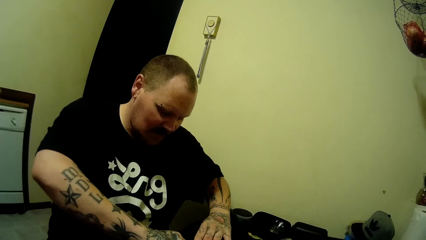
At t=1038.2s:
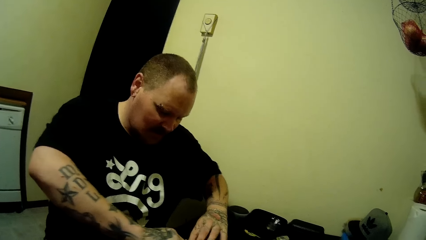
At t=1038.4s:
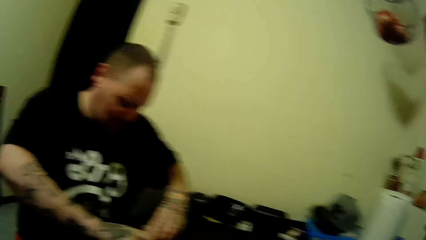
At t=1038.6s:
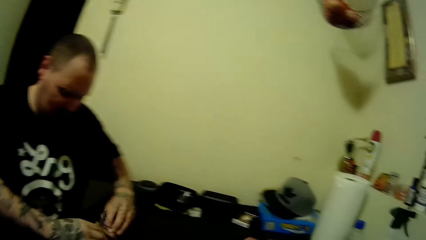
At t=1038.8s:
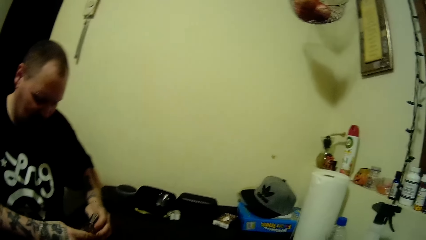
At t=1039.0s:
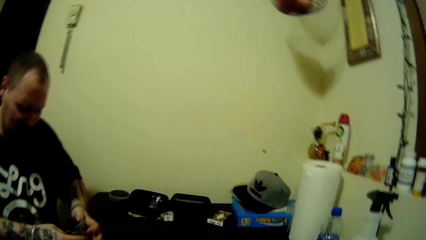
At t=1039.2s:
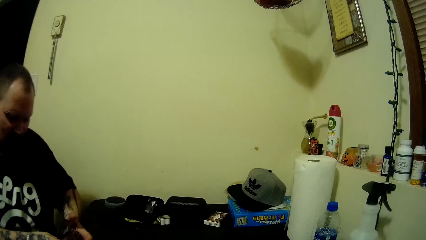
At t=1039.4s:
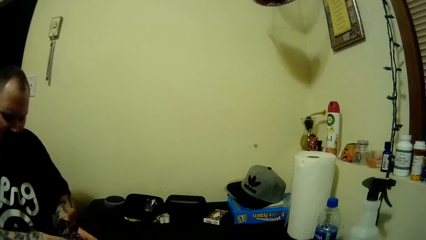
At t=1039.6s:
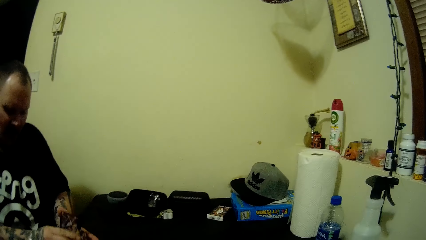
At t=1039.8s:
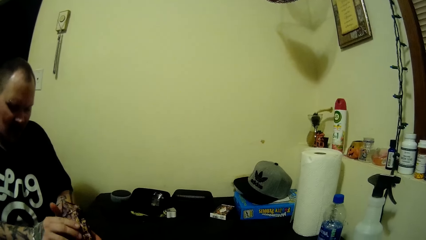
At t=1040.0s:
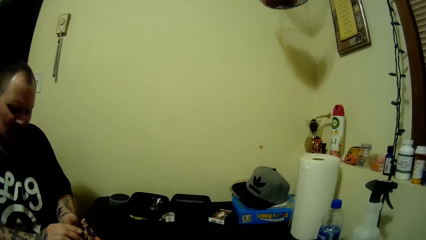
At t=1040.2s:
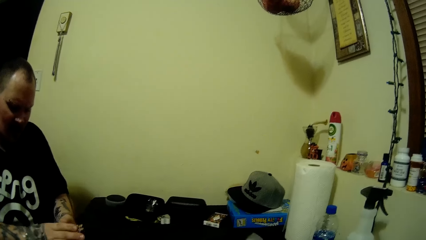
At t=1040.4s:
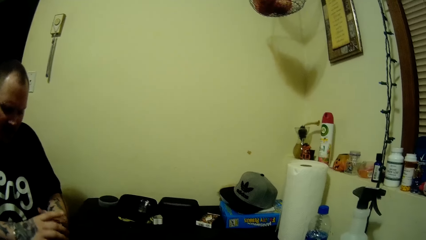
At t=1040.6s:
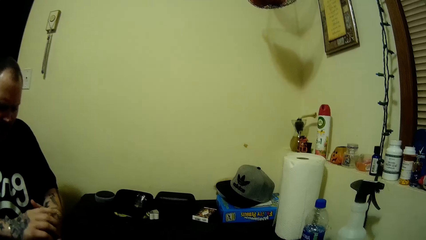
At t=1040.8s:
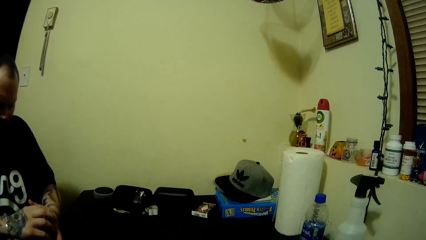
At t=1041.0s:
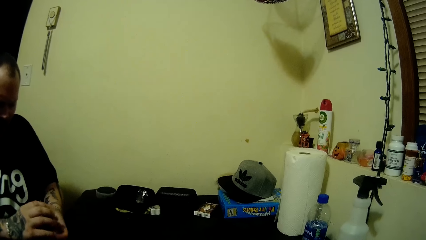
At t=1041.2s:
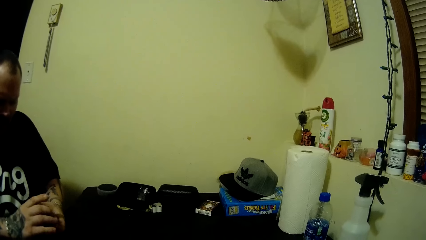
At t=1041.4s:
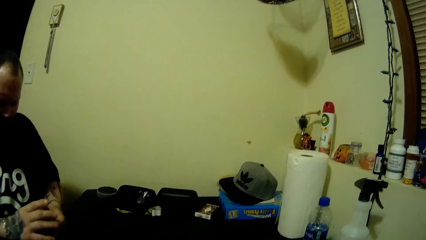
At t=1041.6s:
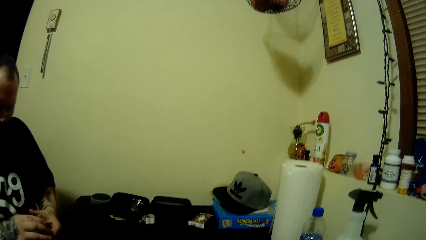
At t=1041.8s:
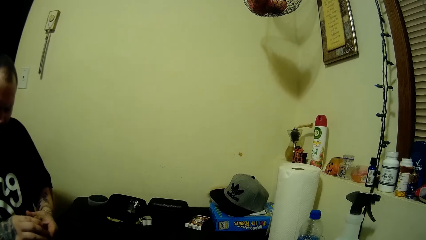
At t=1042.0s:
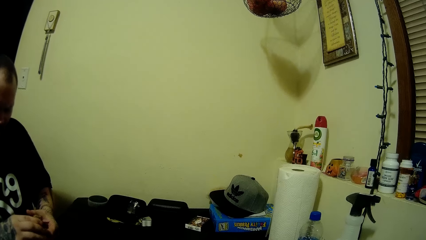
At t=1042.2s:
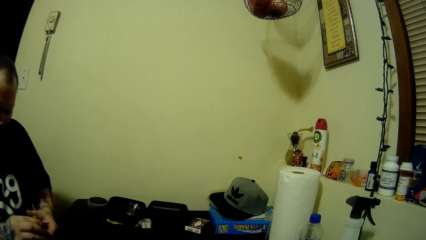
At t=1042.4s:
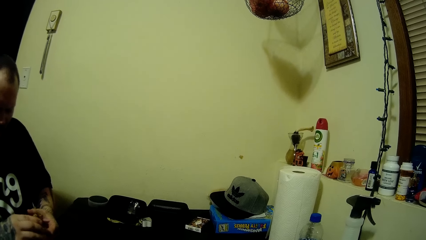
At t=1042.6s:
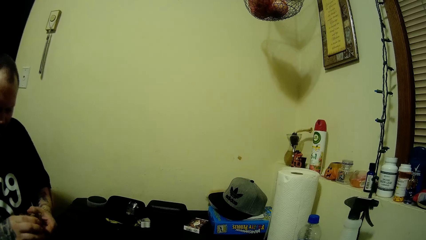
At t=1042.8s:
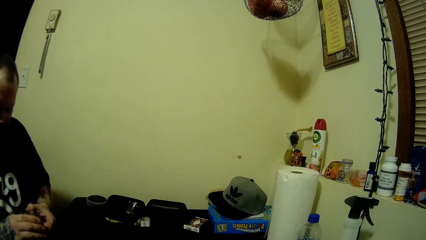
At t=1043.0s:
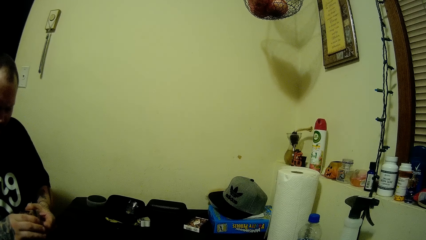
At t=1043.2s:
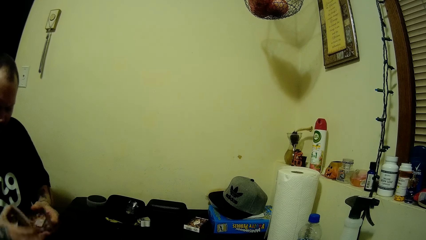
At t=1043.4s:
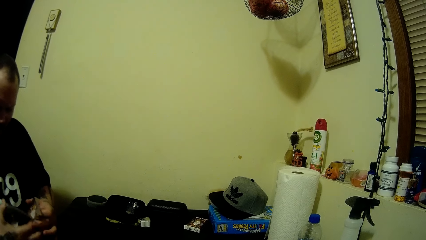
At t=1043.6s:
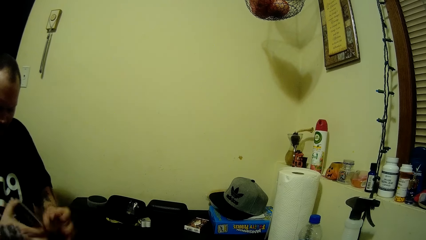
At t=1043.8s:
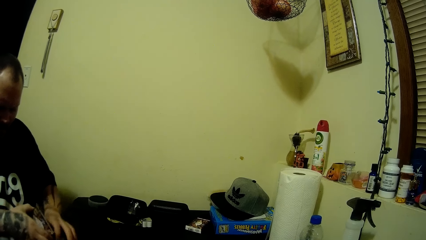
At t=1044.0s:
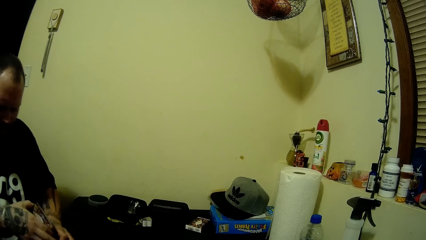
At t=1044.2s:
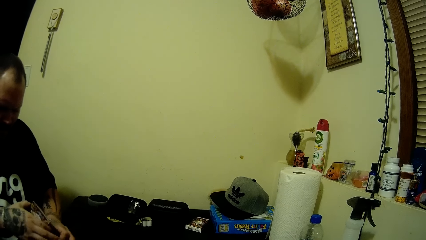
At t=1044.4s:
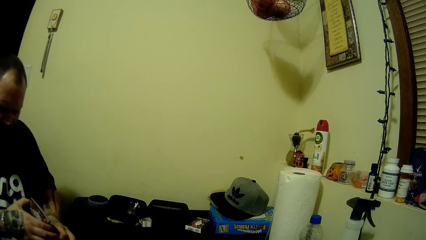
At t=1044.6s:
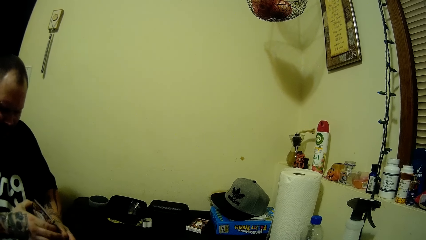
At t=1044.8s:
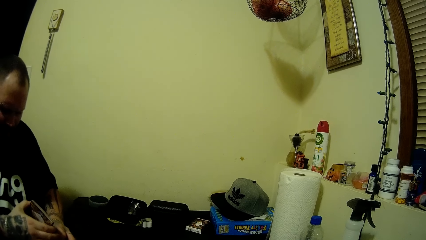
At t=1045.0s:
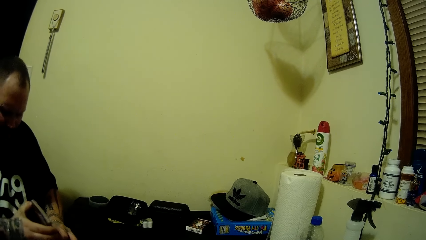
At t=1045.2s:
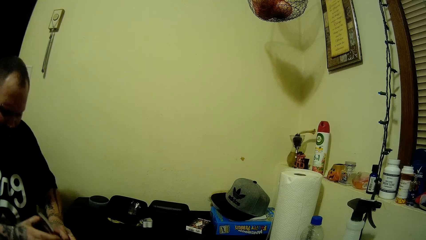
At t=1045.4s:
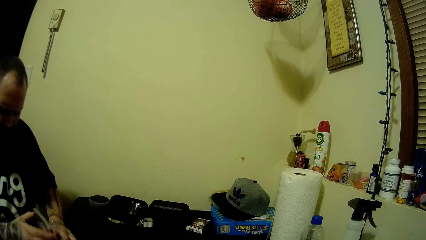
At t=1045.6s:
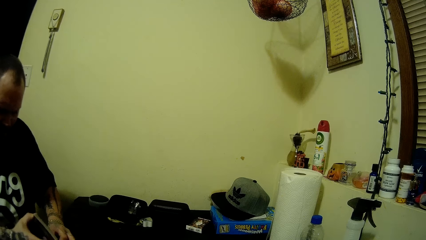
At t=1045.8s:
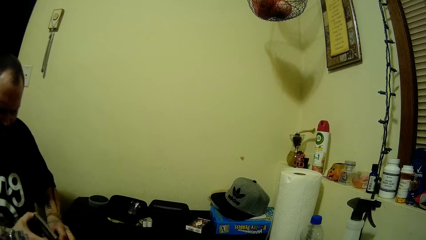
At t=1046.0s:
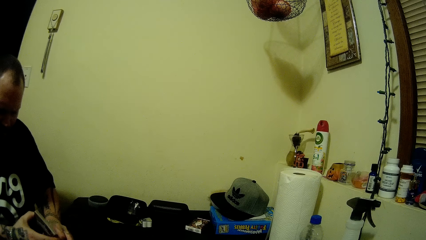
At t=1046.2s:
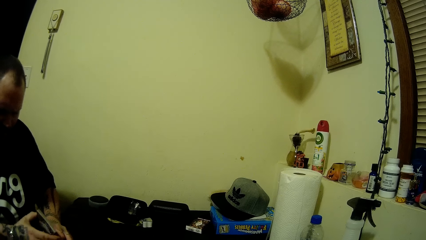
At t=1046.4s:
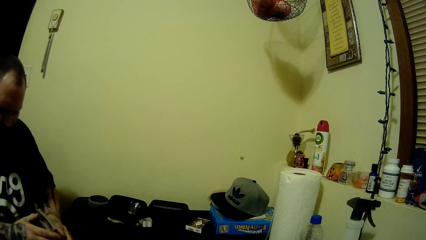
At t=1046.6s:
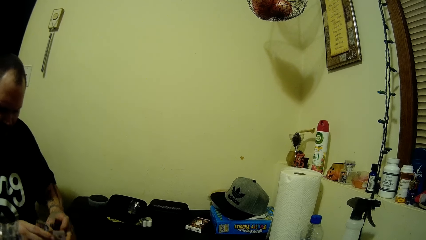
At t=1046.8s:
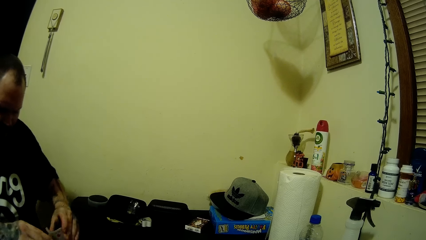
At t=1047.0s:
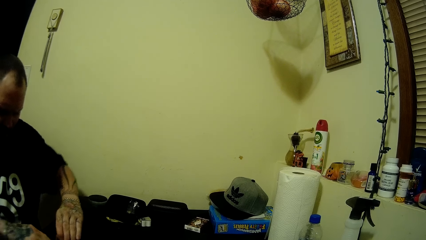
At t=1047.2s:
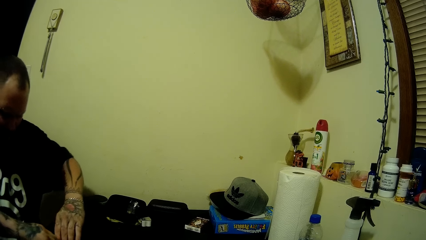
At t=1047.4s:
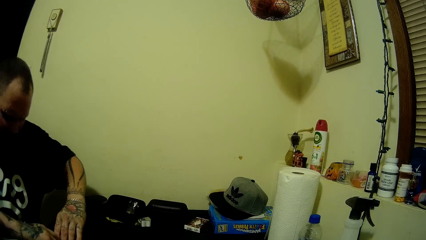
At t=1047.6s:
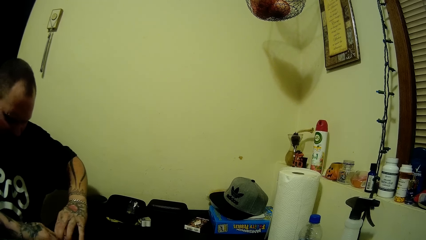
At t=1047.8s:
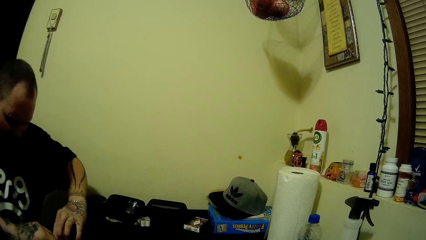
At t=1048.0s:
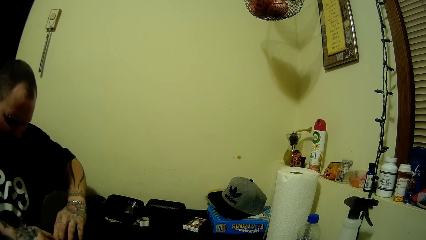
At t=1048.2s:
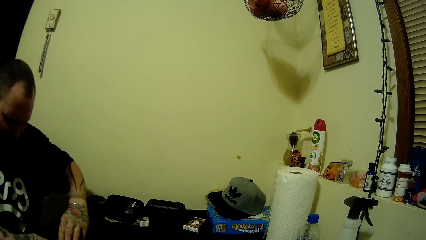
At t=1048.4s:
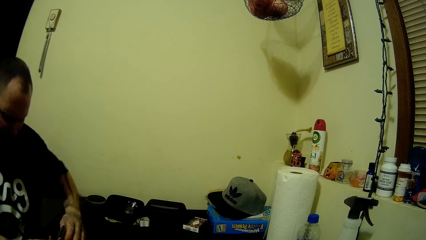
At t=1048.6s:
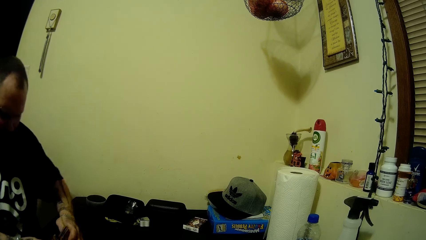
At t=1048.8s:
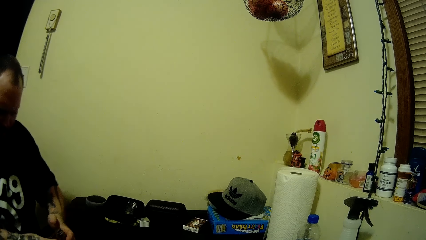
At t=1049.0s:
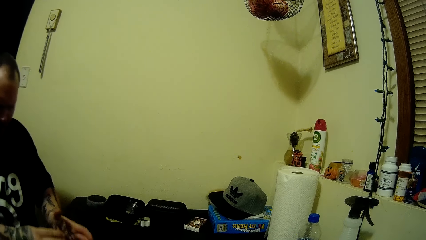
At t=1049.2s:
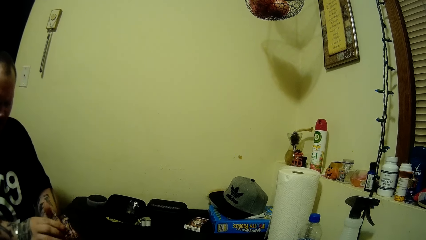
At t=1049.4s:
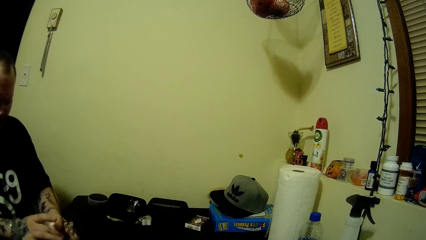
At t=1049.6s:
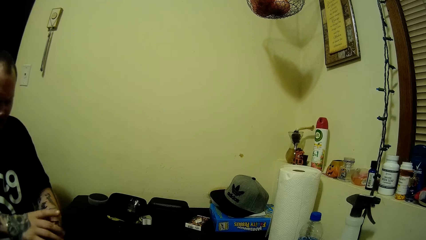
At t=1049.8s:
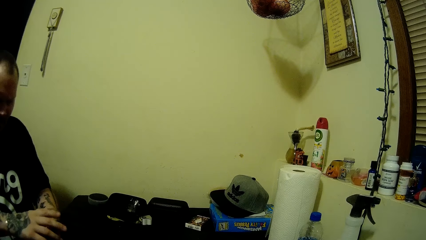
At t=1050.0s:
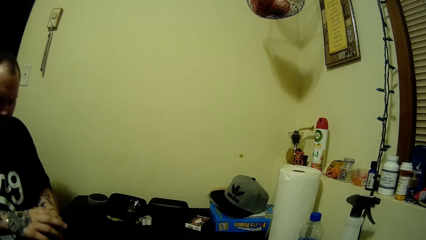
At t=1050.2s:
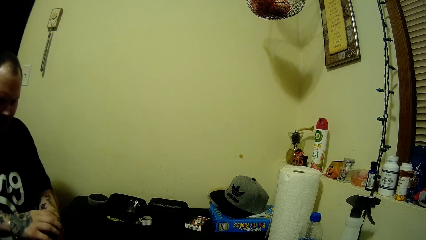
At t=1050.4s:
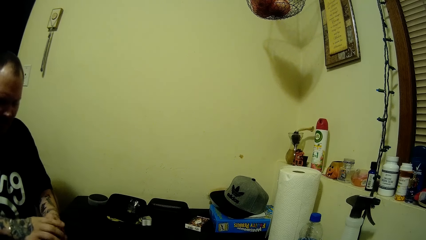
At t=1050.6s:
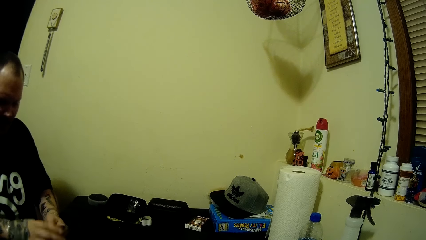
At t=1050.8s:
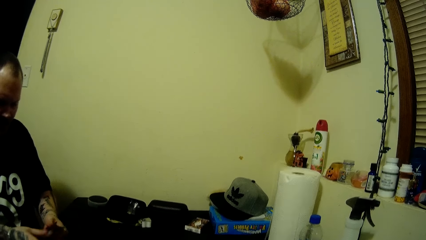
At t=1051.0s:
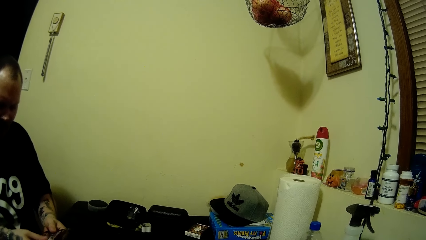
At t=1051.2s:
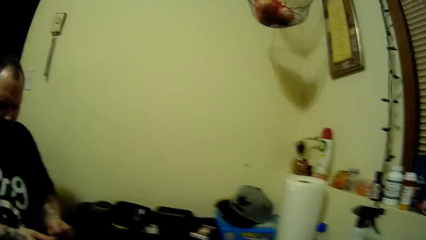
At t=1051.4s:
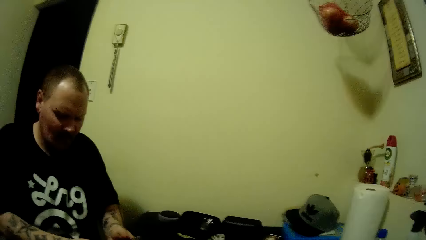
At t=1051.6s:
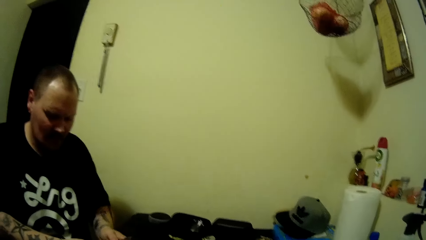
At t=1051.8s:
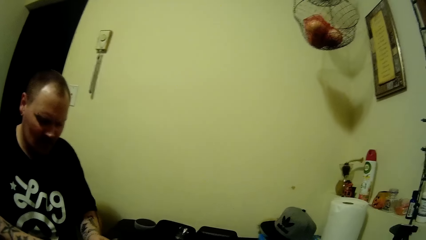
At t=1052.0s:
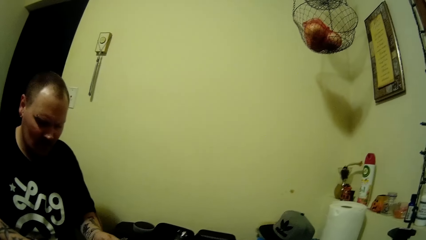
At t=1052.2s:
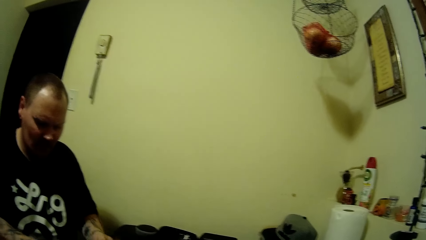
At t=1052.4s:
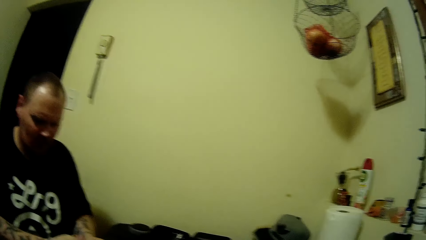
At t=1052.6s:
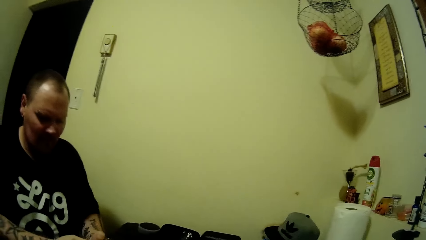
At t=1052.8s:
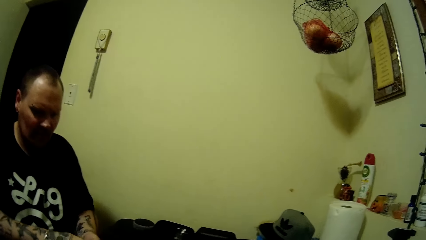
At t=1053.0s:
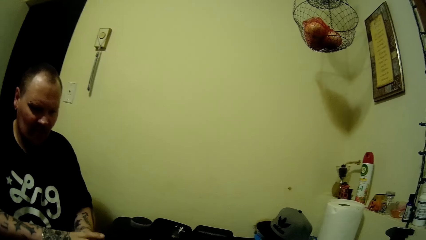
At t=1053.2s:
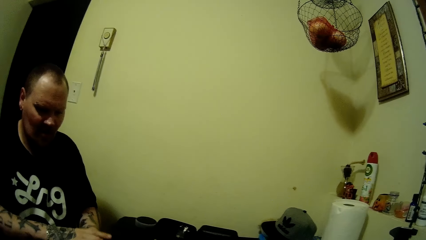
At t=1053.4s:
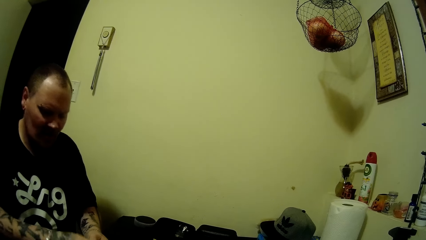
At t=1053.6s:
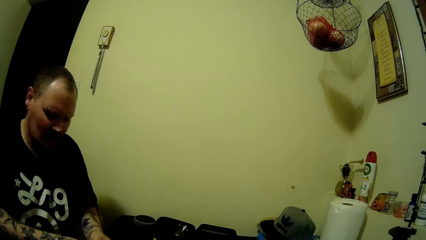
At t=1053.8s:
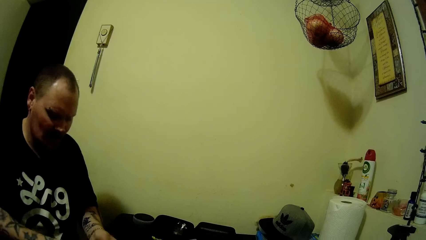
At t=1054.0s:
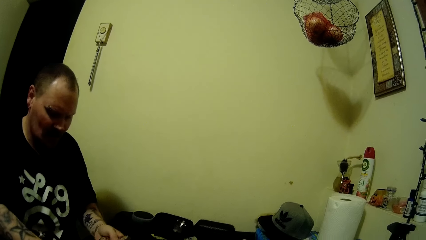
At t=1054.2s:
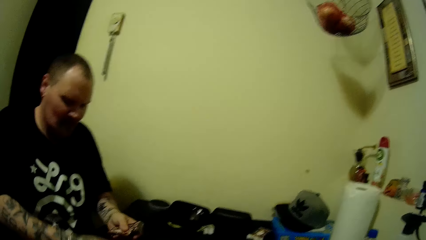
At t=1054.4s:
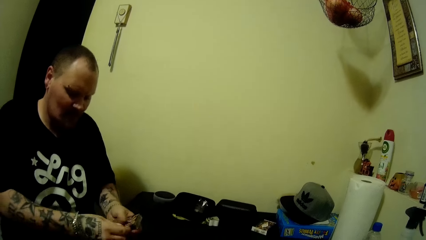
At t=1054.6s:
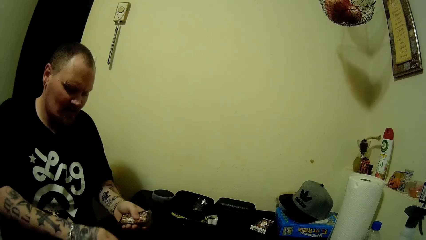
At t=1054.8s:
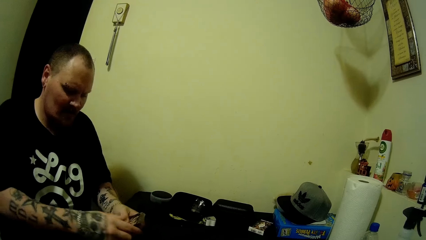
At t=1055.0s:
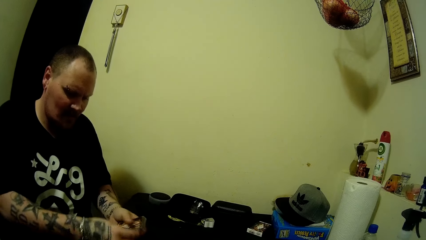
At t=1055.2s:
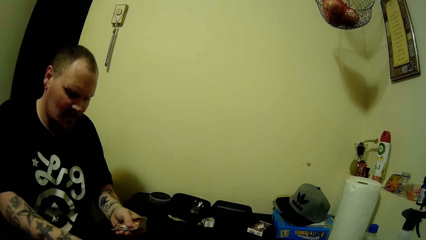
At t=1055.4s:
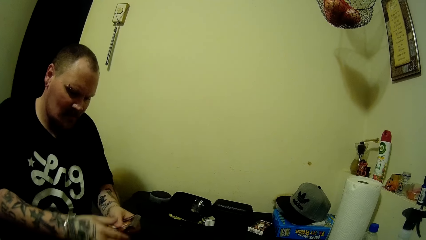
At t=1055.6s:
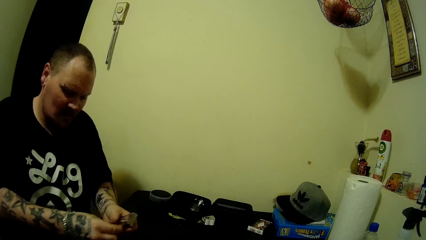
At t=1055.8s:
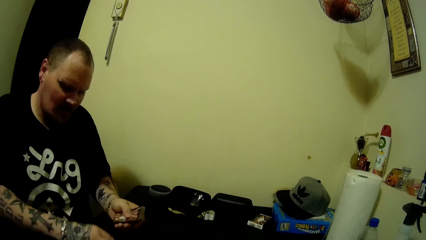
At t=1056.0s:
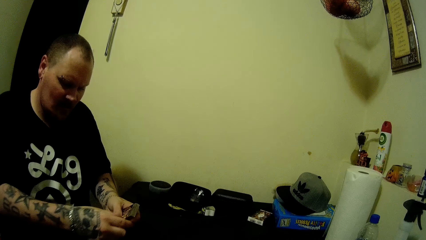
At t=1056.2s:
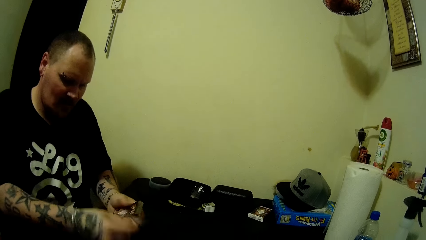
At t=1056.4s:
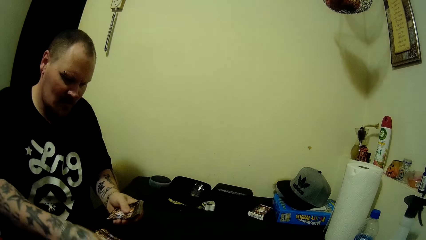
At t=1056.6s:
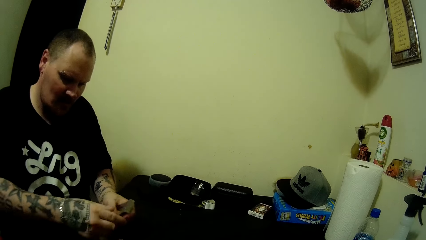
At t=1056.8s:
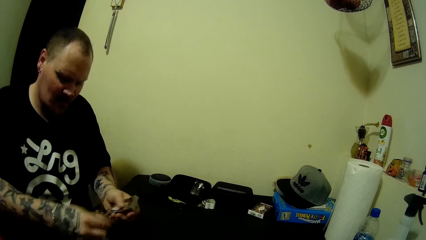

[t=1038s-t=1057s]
A man puts playing cards on the table, collects the playing cards on the table and mixes the playing cards in the hand. He separates the playing cards in the hand, separates the playing cards on the table, collects the playing cards in the hand and mixes the playing cards in the hand. He distributes the stacks of cards on the table with his right hand. He puts the playing cards on the table.
